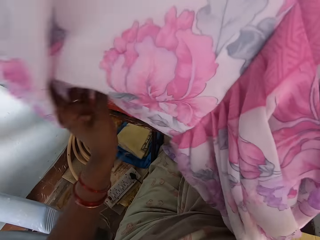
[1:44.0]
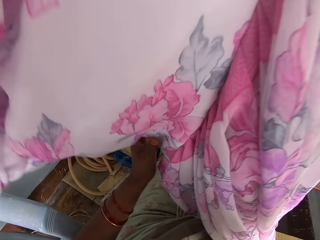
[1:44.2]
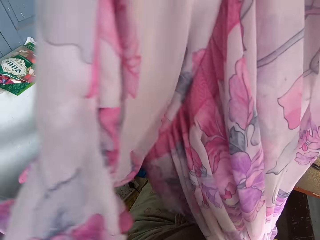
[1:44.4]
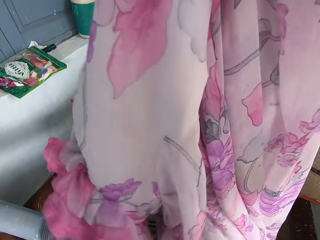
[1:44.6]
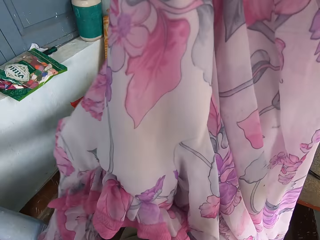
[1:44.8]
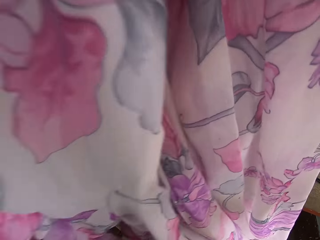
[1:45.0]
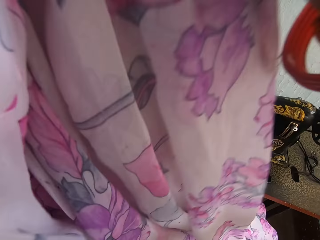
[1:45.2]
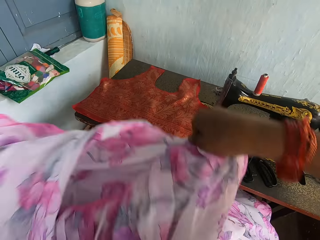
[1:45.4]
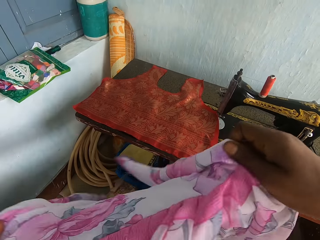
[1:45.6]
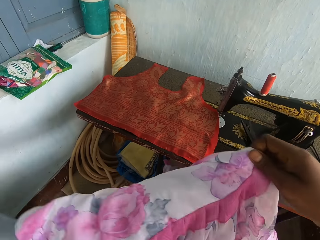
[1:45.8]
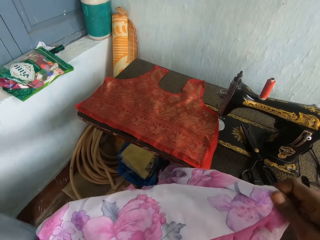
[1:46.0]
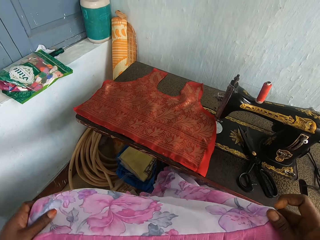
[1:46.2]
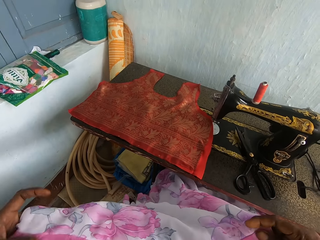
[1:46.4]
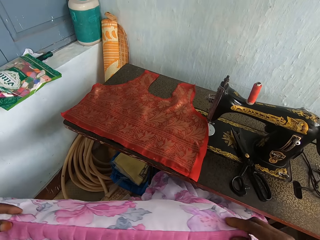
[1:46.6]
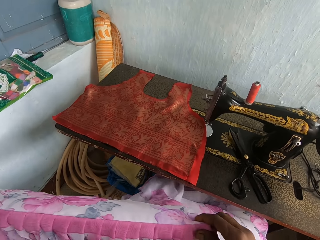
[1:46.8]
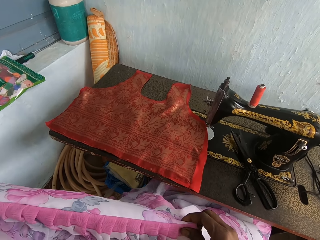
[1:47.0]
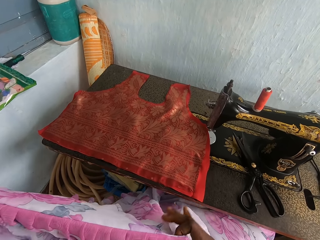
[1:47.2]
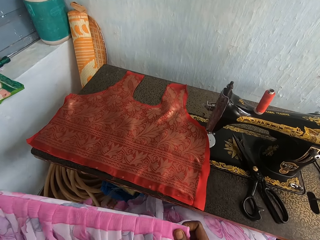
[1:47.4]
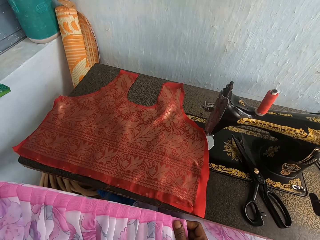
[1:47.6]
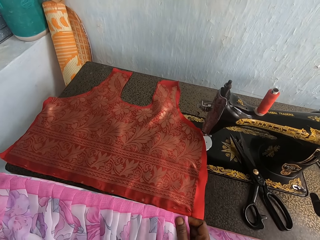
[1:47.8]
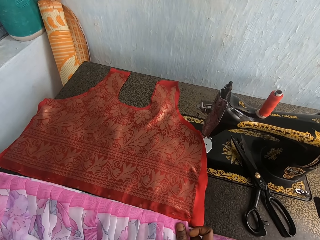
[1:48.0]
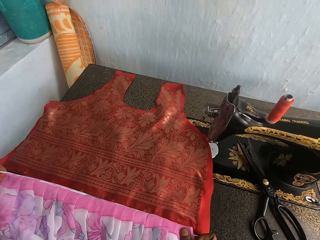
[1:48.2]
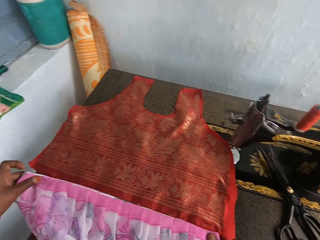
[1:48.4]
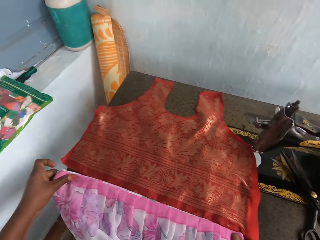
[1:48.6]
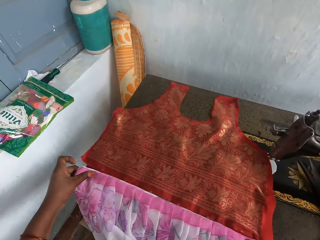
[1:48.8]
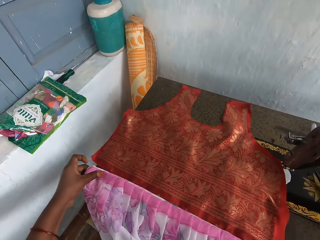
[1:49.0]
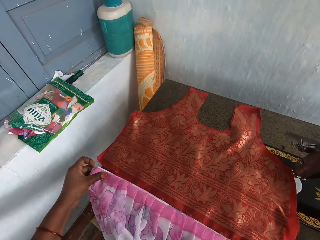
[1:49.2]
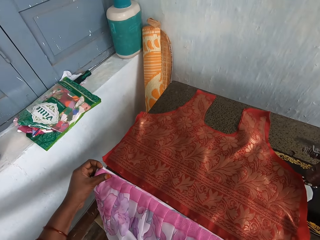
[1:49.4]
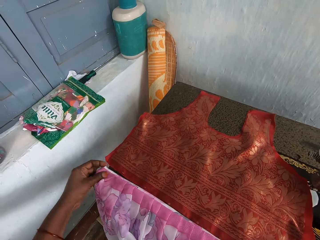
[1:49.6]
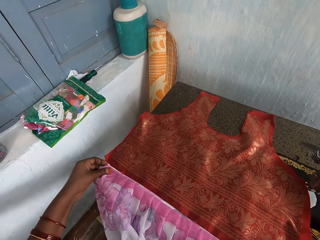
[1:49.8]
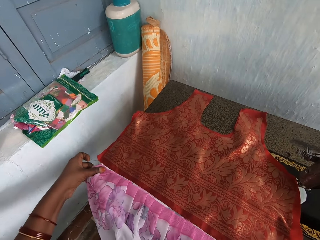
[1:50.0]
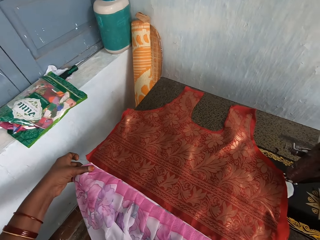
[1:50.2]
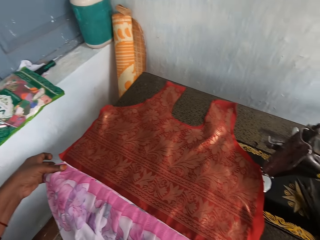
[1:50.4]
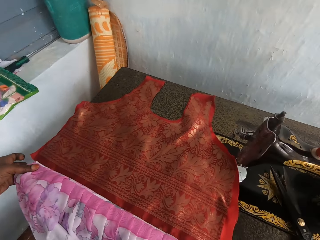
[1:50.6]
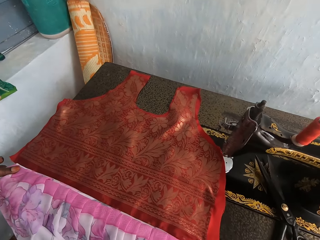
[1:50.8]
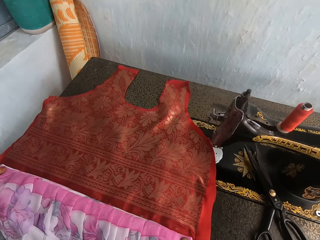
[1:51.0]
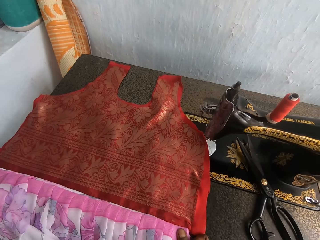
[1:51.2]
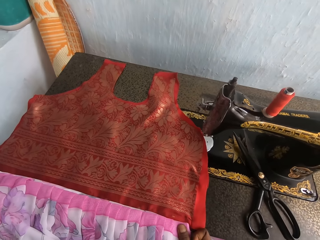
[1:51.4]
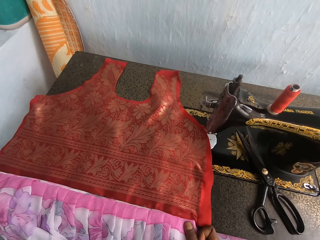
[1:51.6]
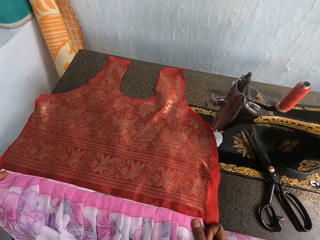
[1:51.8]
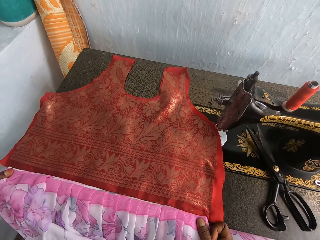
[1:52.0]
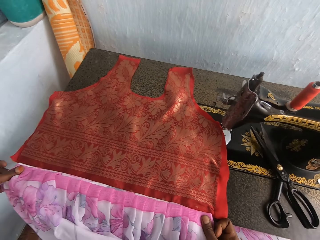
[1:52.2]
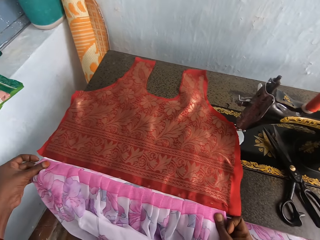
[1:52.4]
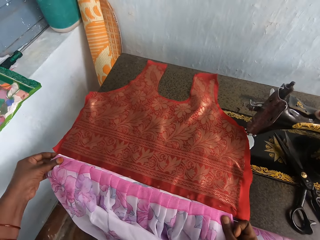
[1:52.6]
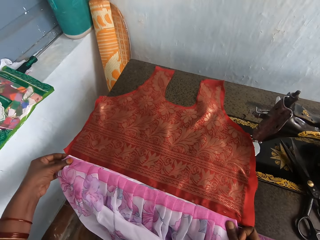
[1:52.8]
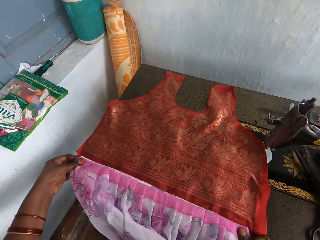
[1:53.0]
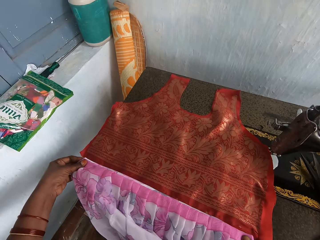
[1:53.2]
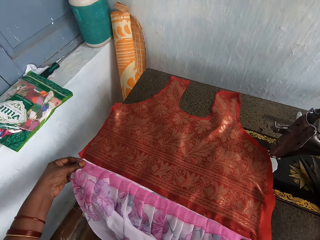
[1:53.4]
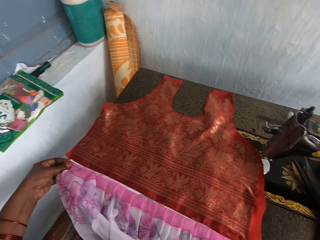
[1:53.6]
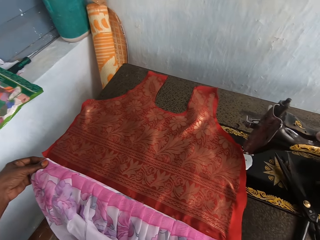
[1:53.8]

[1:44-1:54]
The camera wearer spreads the cloth. They place the cloth on the table adjacent to the cloth on the sewing machine.

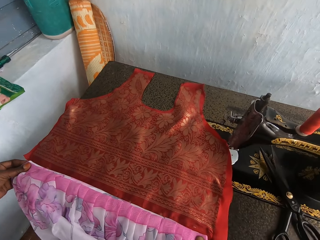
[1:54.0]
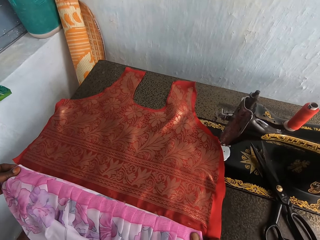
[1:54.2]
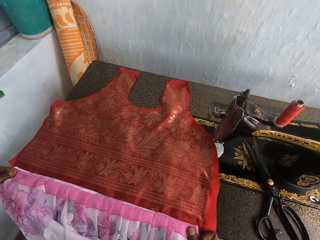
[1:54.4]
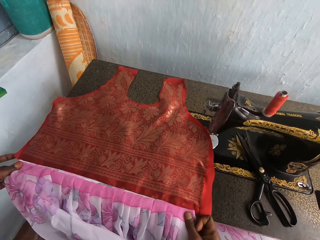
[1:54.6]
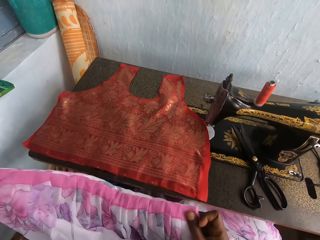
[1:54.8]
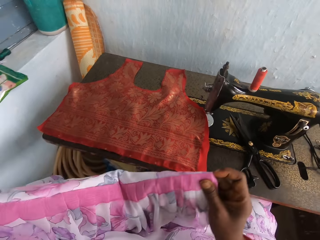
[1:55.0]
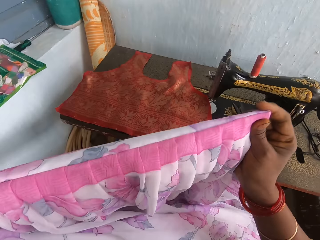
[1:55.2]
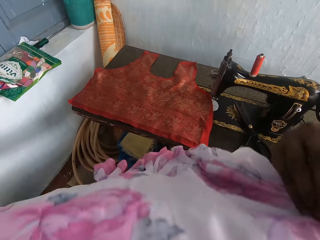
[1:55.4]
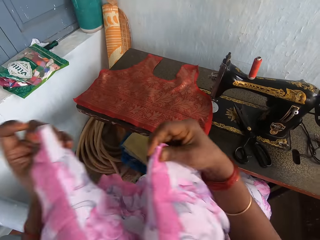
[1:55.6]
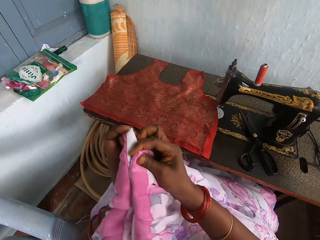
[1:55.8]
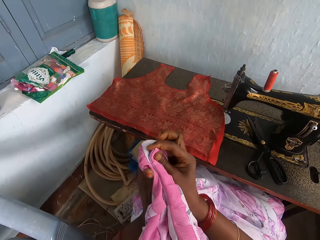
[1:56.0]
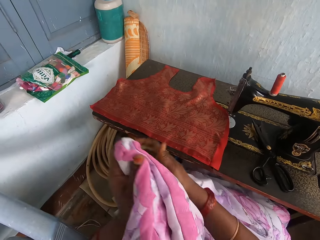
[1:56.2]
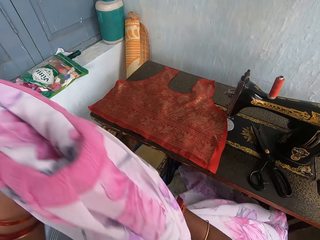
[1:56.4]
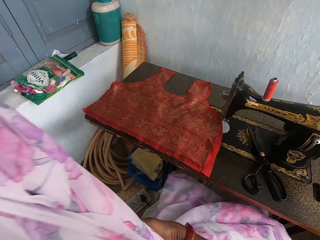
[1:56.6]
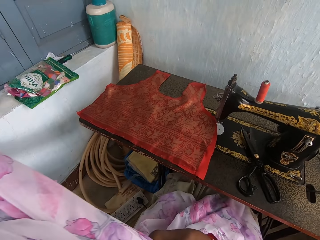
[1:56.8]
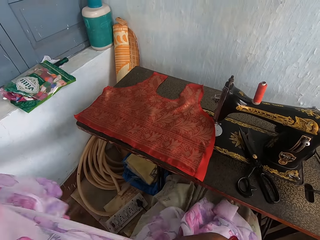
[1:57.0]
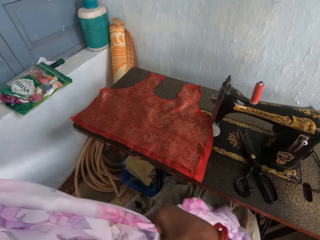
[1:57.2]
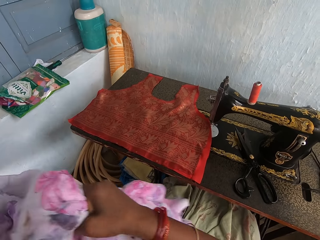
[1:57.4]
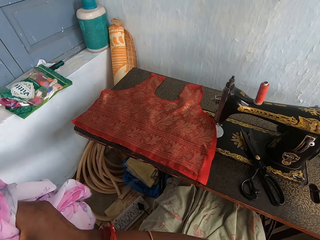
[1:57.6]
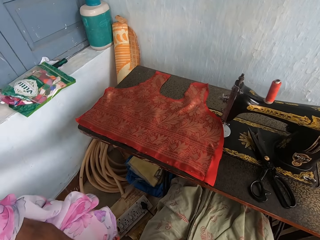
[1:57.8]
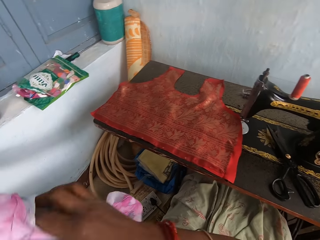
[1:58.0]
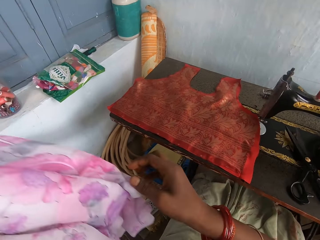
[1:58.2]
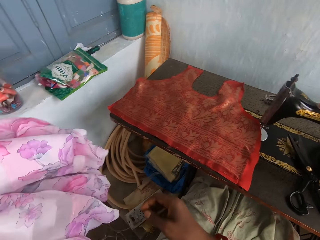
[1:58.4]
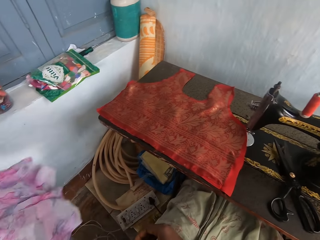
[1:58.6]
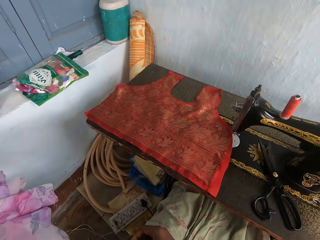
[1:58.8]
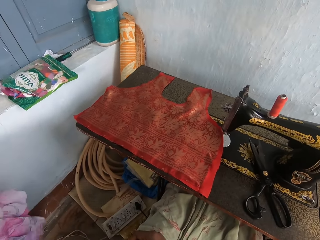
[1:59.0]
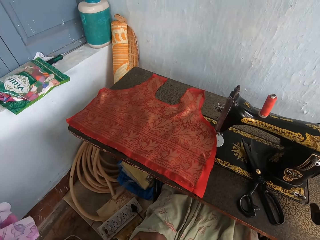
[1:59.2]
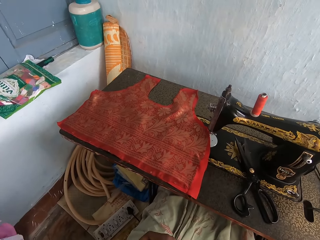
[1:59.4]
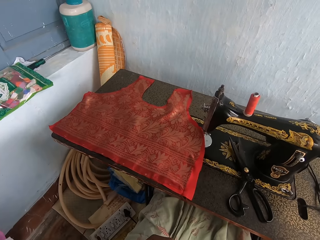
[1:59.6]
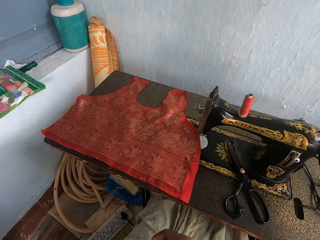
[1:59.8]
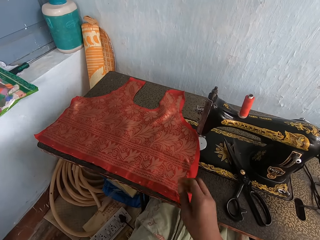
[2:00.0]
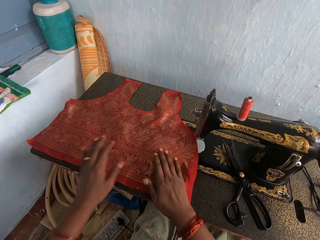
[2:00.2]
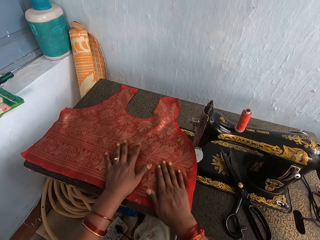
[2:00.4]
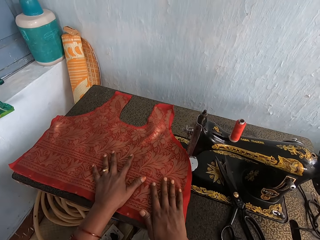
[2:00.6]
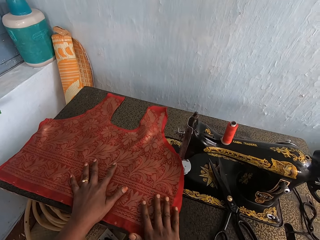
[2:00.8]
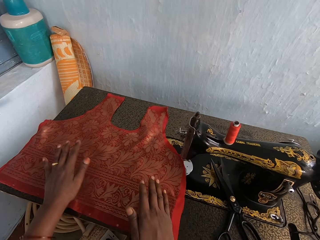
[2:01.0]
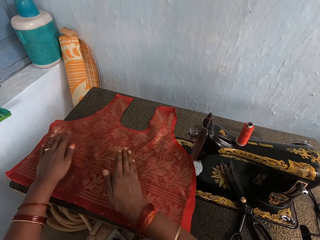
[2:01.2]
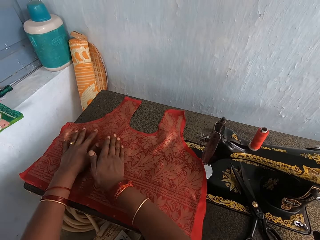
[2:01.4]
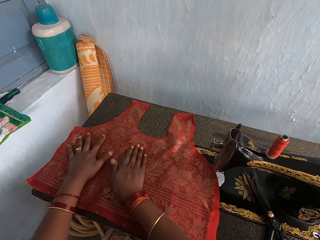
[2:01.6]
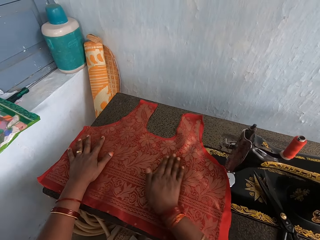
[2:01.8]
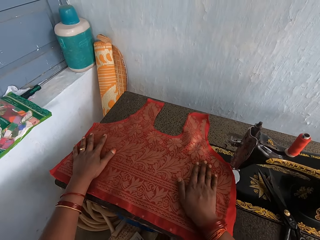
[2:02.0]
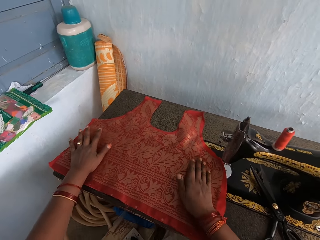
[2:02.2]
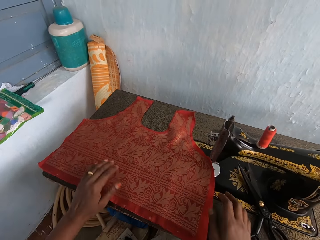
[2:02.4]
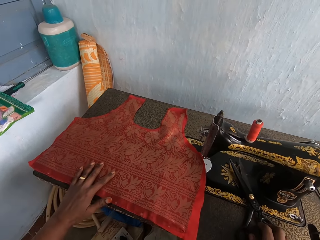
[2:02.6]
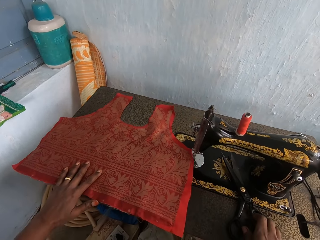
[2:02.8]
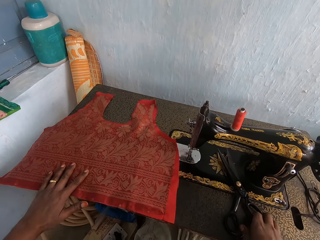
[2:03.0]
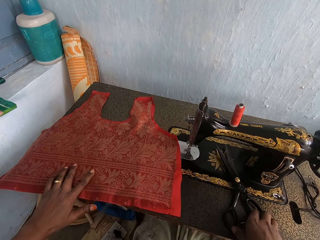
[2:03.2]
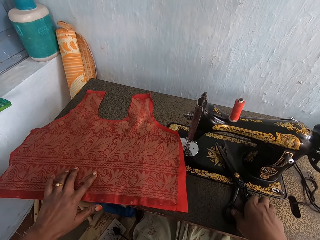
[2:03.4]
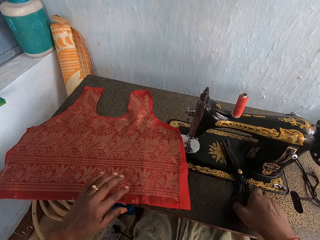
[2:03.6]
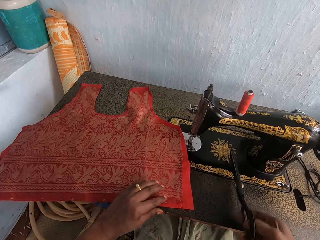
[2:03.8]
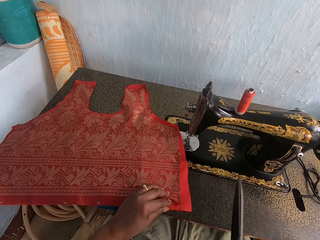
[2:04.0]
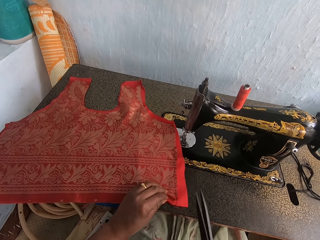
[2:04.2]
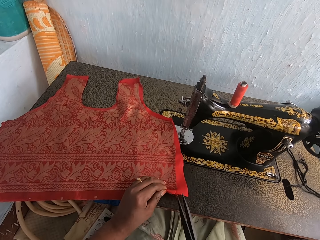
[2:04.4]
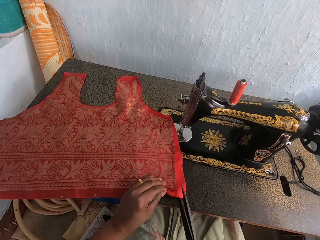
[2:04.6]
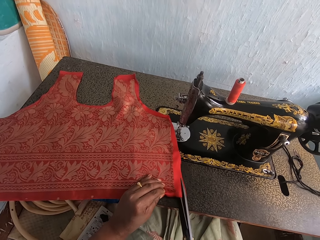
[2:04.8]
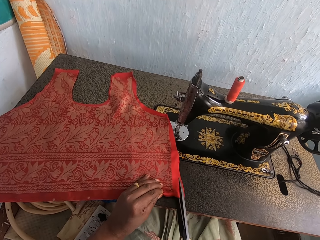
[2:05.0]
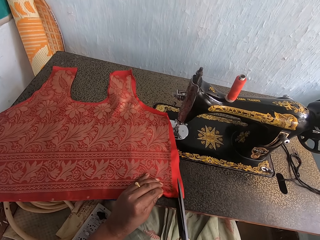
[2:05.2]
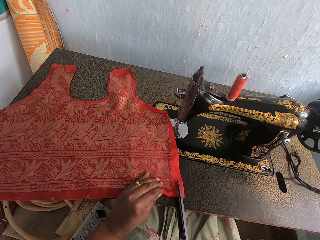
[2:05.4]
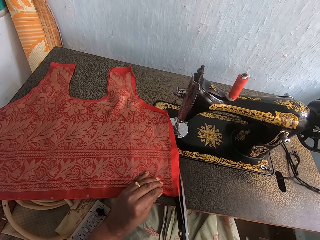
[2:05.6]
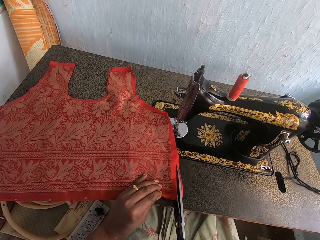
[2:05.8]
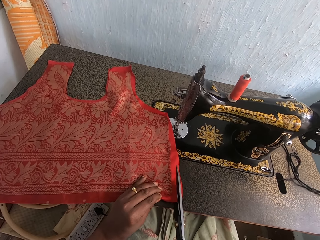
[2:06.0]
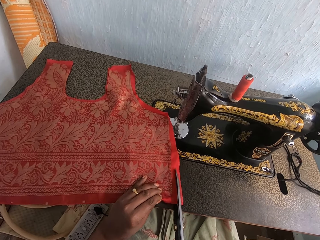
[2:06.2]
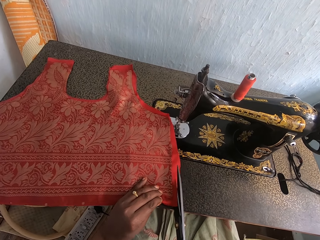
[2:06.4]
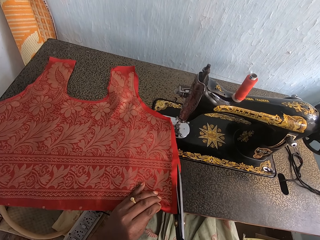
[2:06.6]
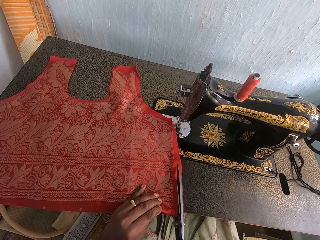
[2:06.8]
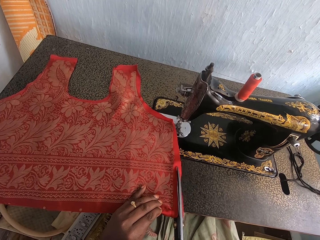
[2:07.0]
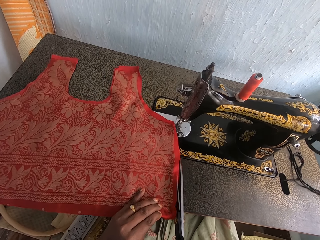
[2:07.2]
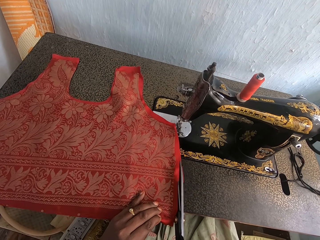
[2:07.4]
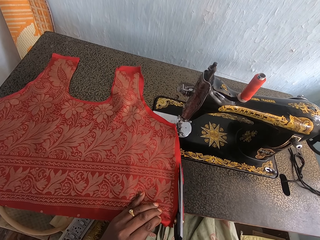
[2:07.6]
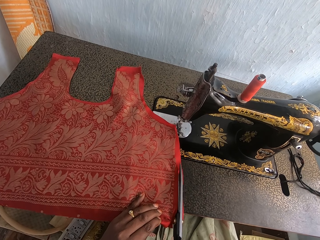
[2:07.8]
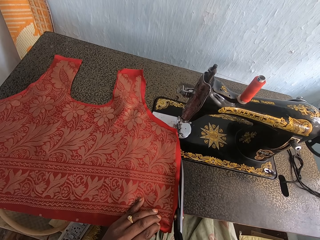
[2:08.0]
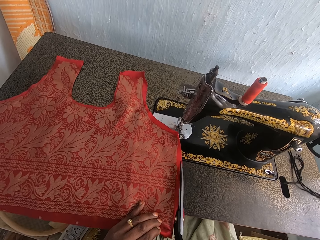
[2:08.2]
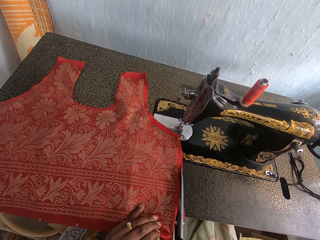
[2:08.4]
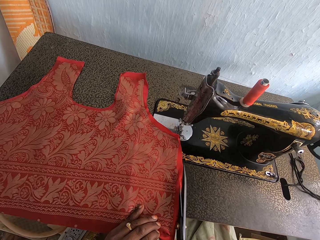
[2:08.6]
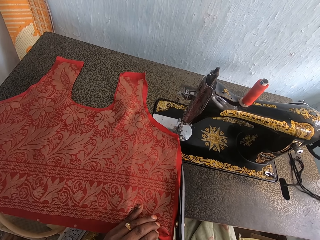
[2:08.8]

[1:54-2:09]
The camera wearer folds the cloth and puts the cloth aside. They rub the cloth. They flatten the cloth with the right hand. They pick up a pair of scissors. They cut the cloth with the scissors.
